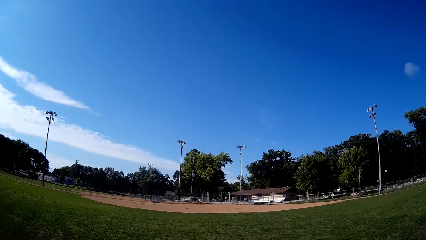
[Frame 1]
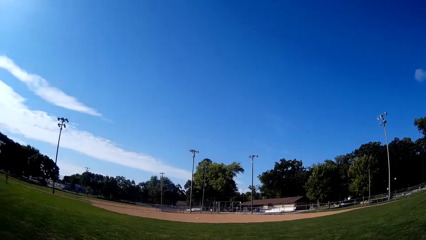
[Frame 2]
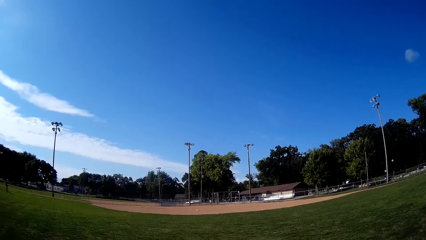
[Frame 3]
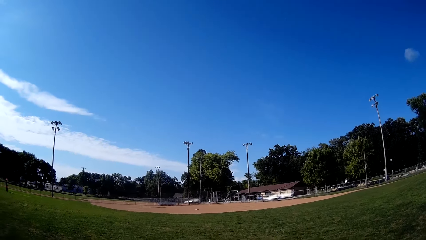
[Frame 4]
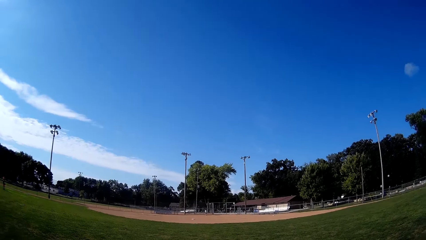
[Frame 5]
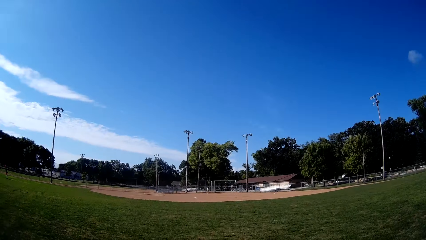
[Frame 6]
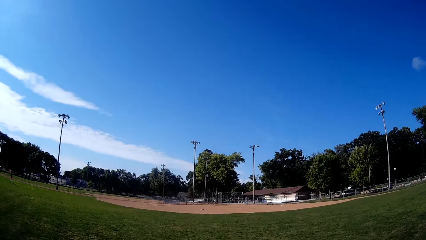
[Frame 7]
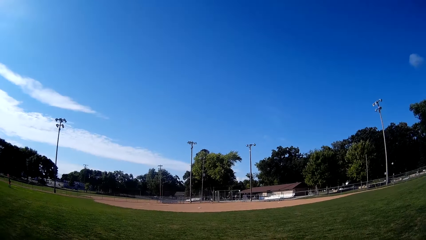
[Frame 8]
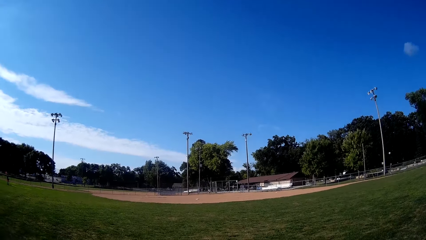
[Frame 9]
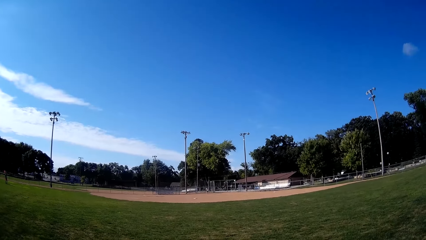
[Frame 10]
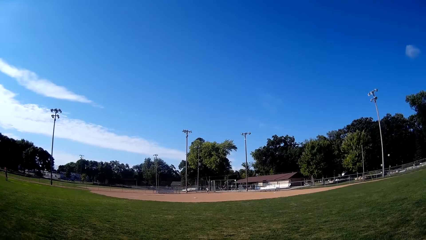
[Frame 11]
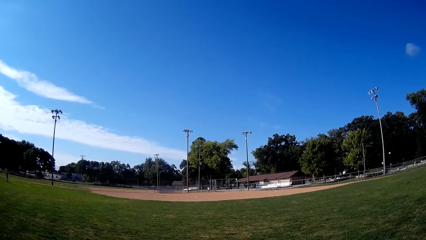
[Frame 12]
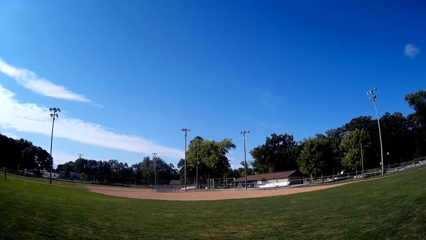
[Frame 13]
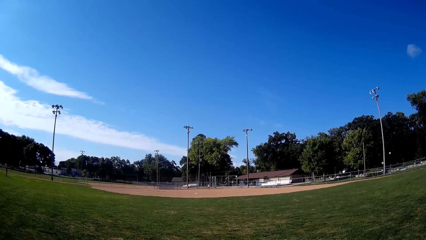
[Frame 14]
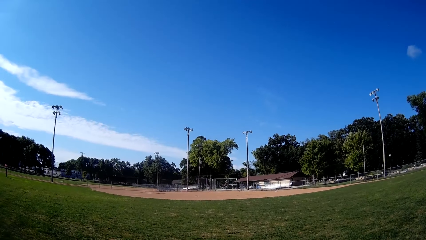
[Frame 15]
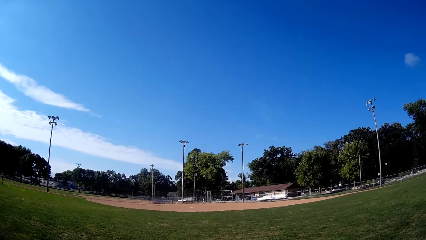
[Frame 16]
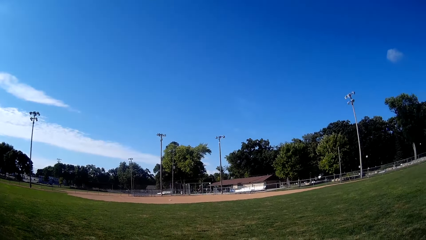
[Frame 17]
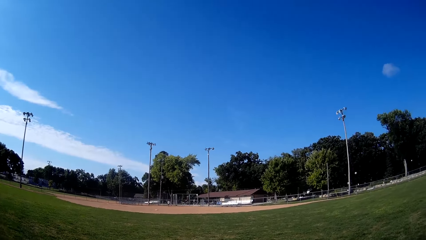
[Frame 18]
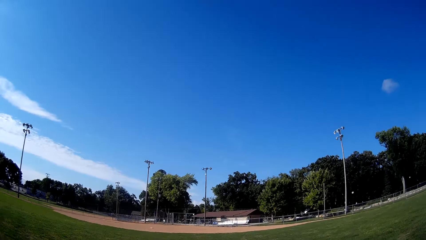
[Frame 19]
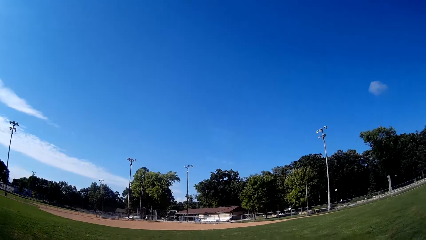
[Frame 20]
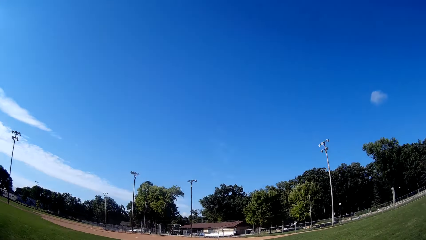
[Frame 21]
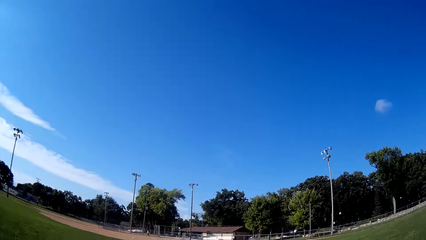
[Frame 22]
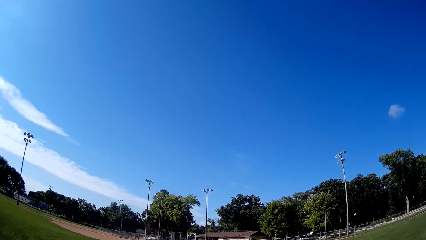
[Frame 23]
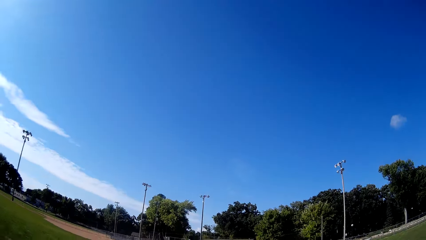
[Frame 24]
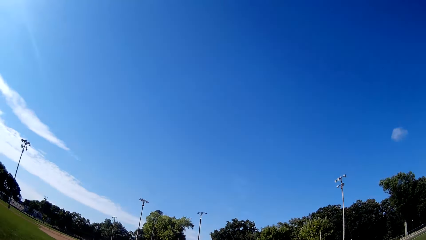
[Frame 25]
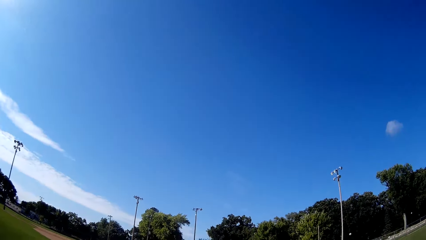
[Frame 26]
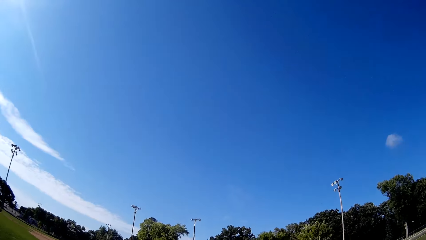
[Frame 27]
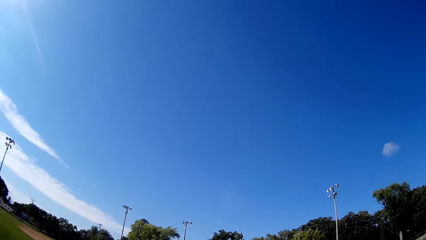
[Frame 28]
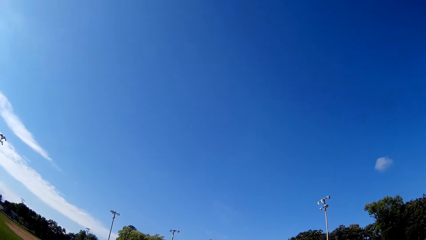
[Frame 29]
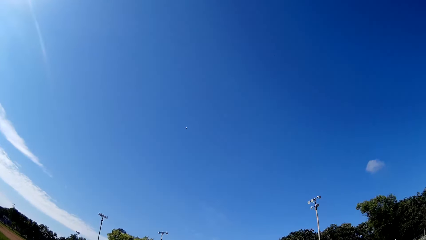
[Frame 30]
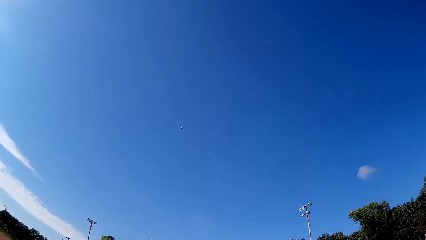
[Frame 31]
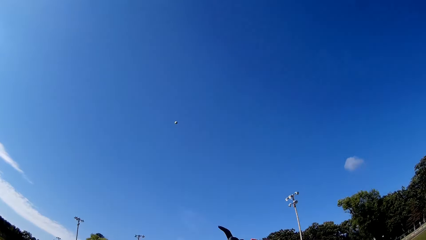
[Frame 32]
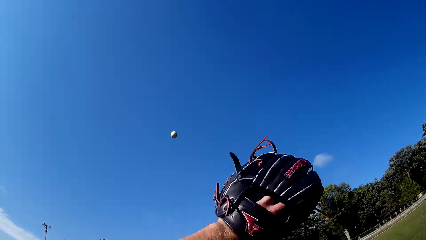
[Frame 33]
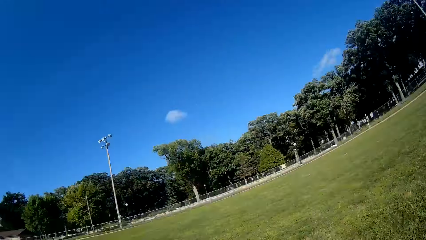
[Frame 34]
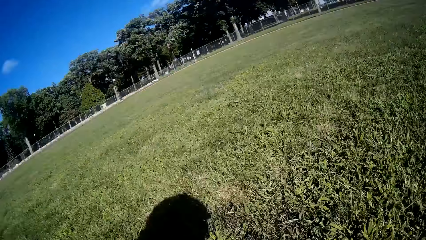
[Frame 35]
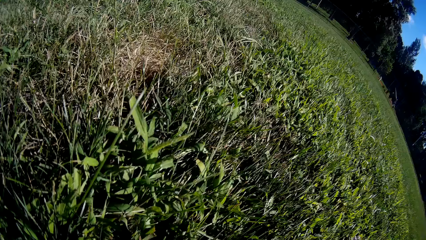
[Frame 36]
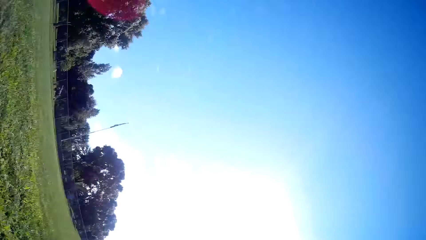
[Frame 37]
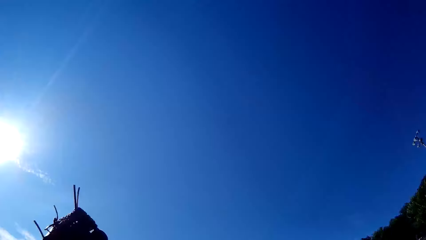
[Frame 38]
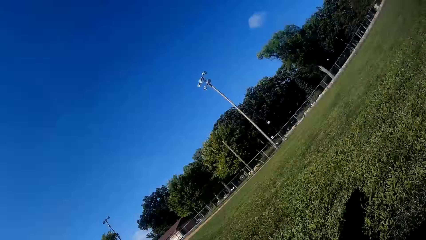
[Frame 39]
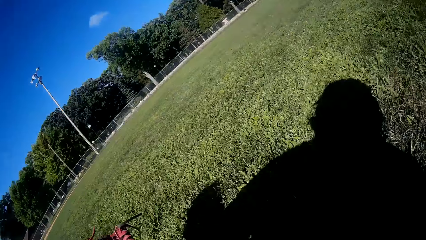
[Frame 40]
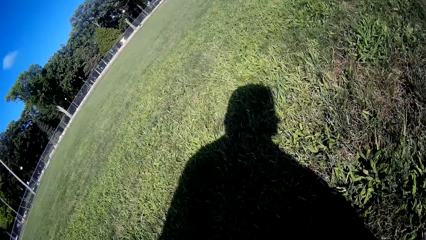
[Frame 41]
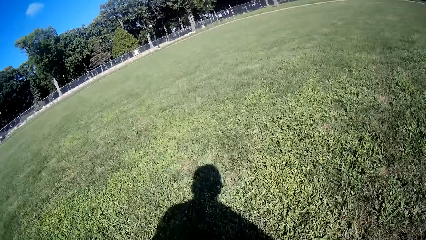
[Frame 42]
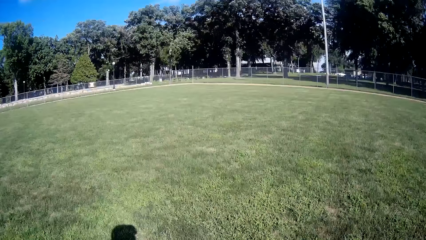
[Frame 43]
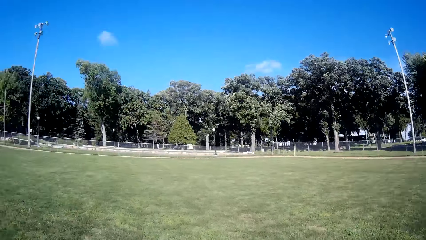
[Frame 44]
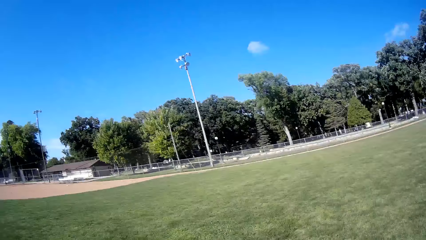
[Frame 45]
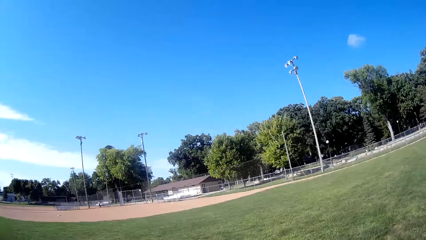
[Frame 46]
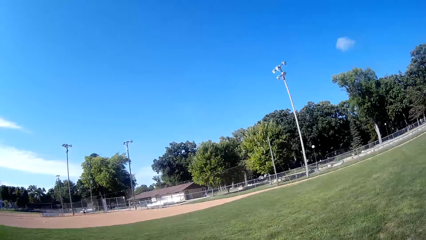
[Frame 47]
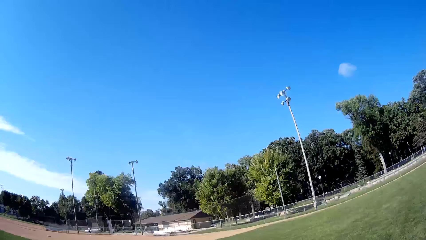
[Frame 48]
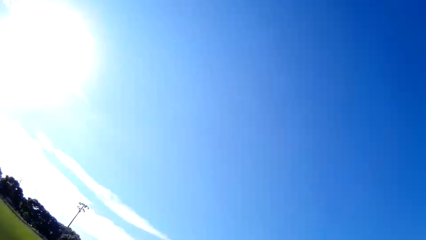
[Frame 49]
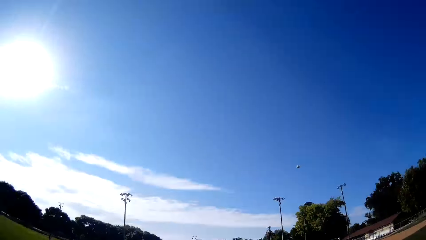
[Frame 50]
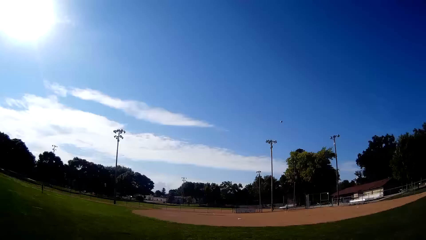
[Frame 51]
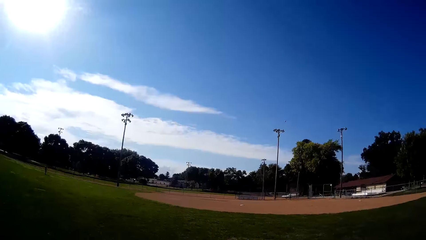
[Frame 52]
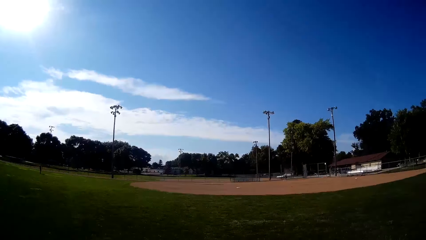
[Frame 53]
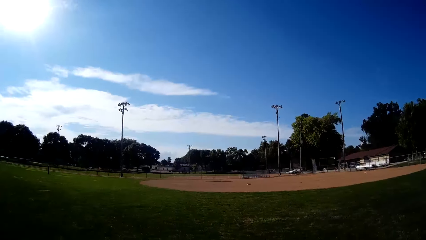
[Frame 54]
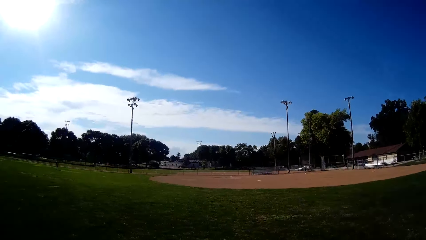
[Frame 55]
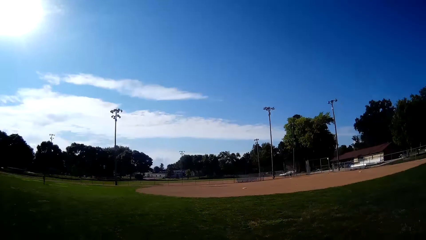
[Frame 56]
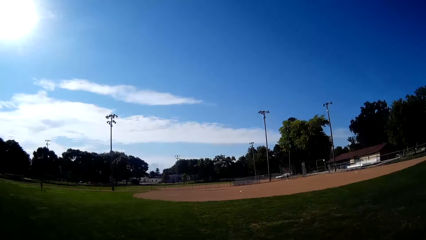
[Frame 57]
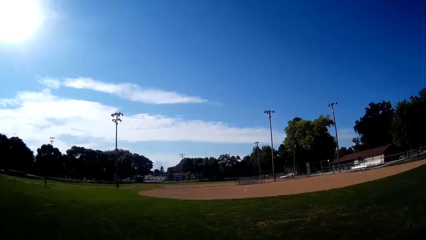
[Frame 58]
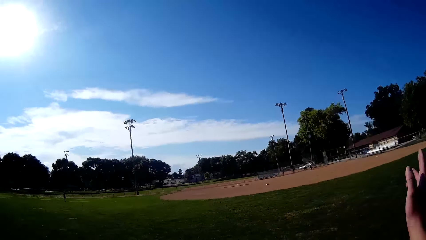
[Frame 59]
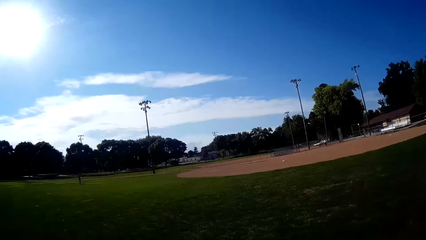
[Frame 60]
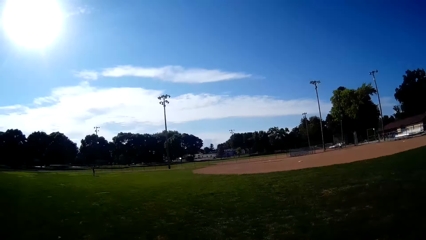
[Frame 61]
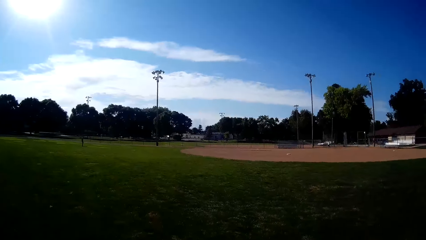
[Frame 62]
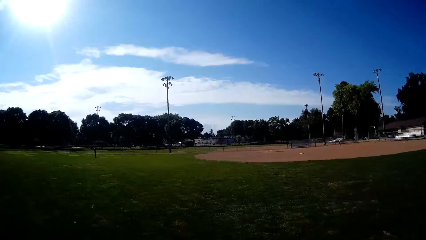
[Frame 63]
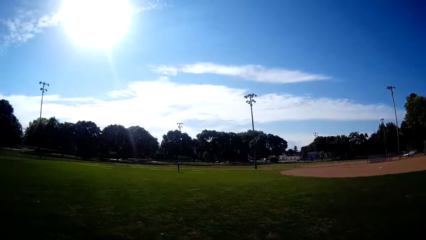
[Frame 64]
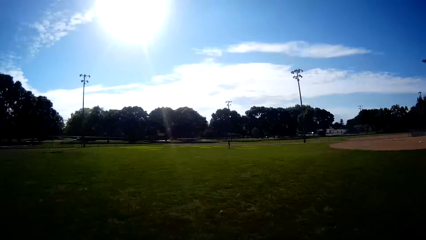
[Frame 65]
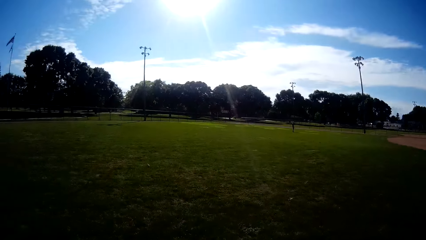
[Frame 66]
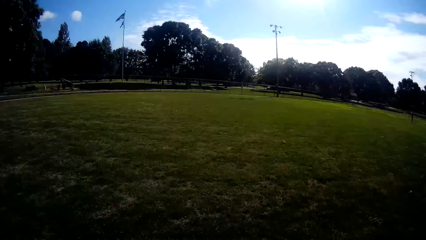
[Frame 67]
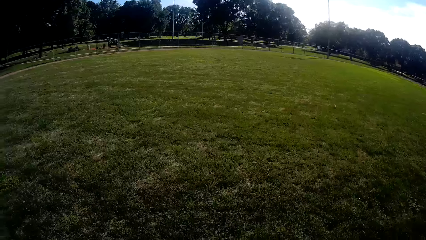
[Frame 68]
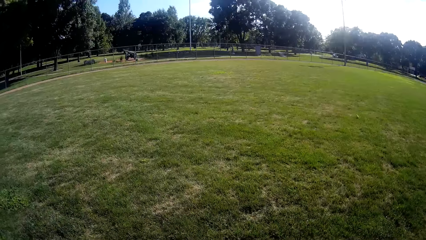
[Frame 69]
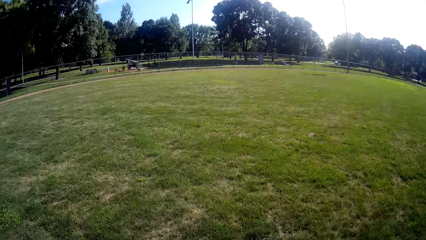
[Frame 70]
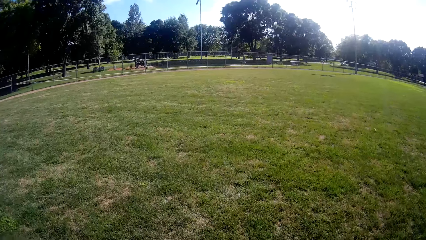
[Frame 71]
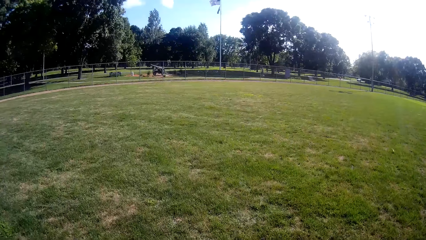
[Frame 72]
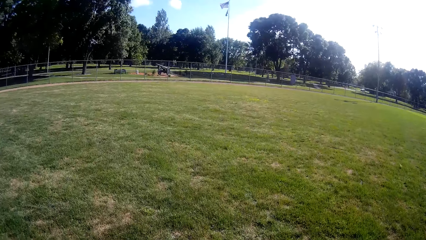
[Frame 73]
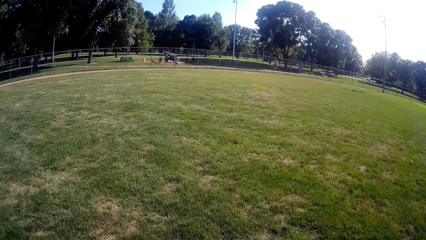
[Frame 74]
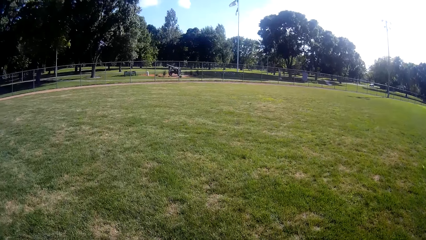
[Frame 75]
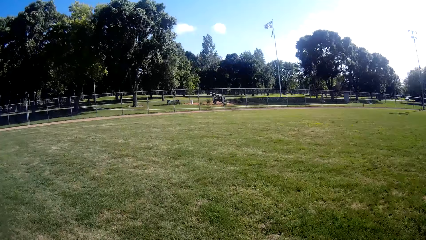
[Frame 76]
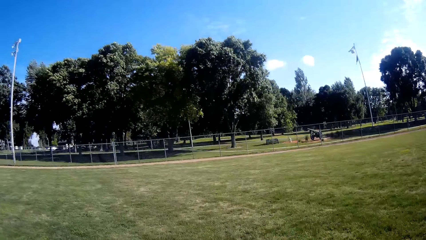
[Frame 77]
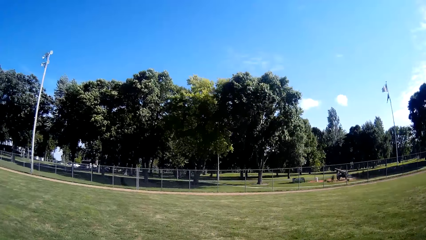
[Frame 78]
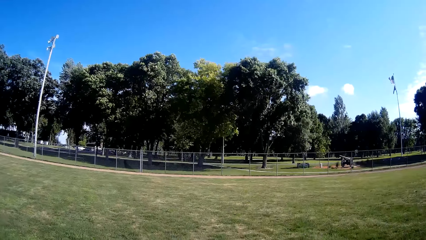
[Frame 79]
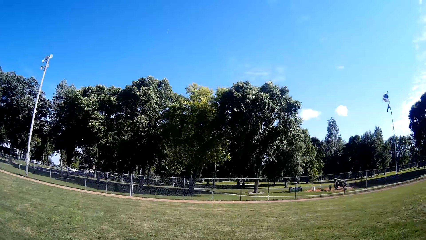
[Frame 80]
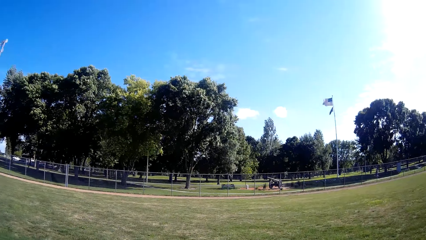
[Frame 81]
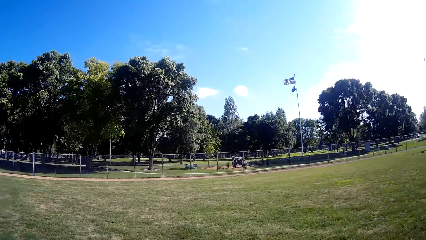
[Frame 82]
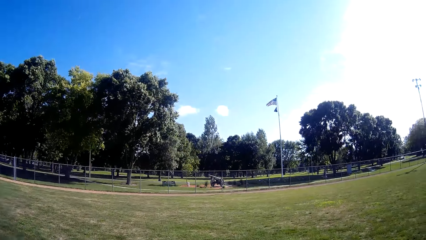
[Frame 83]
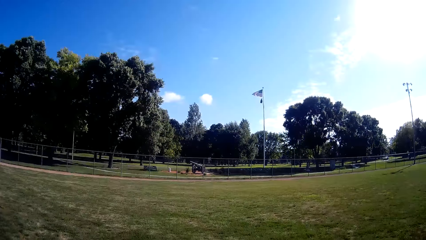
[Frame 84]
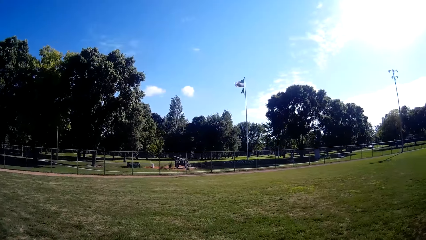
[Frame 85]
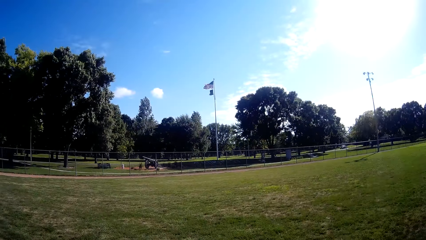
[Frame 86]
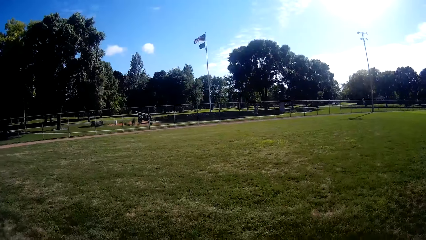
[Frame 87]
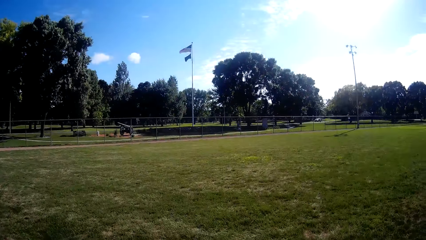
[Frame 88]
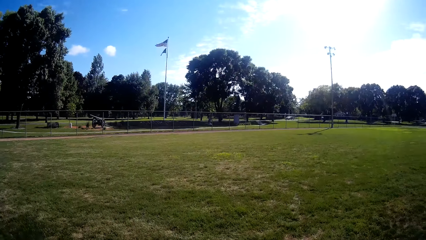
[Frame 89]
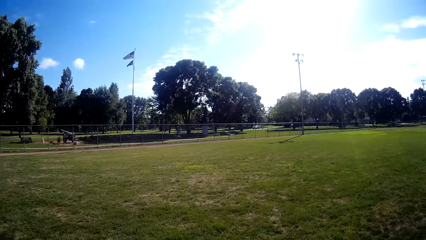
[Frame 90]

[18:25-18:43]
A man bats the baseball to the camera wearer. The camera wearer blocks the baseball with the glove in his hand. He kicks the ball. He picks up the baseball. He pitches the baseball to the man. He walks around the field.
